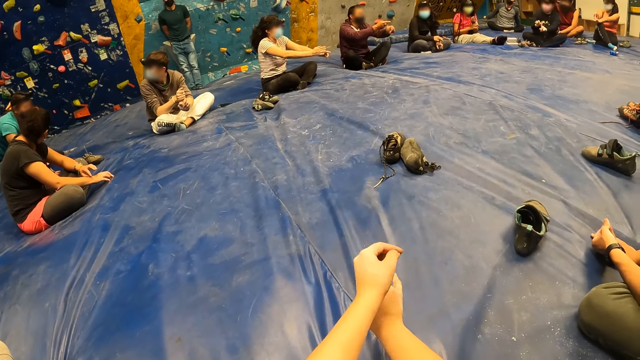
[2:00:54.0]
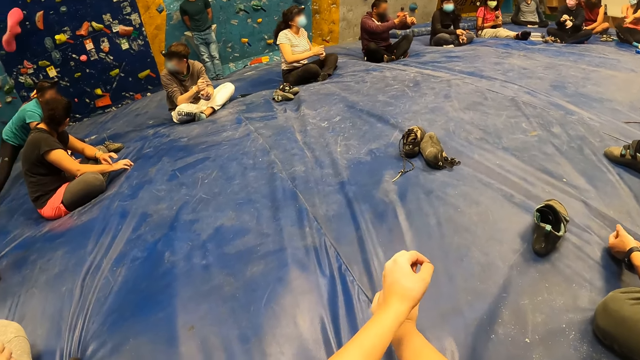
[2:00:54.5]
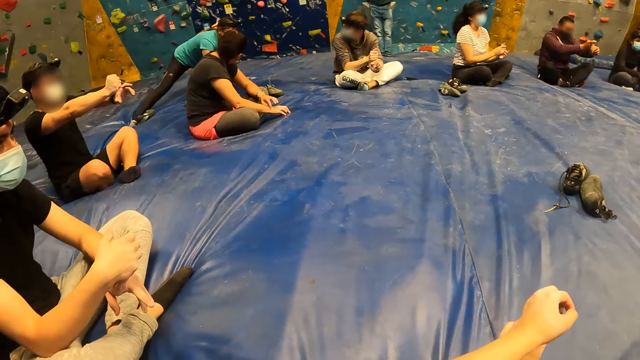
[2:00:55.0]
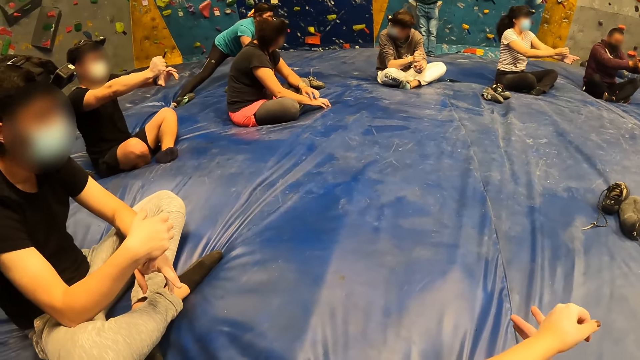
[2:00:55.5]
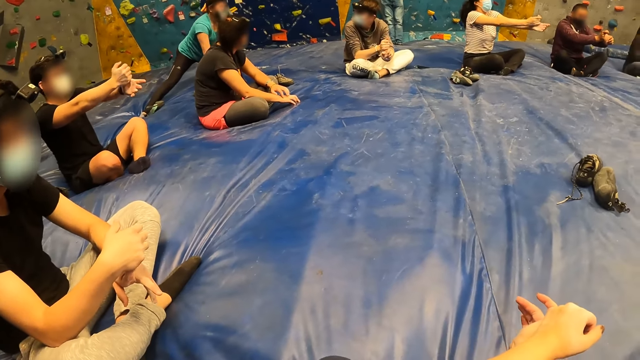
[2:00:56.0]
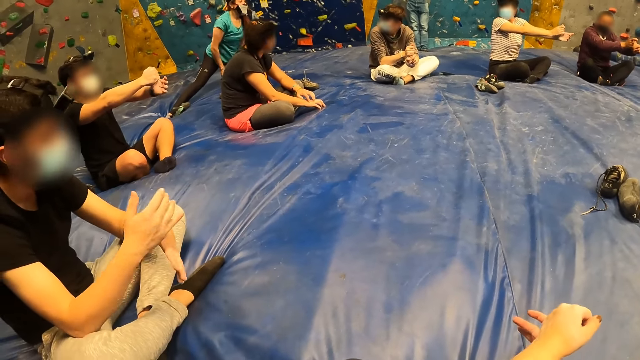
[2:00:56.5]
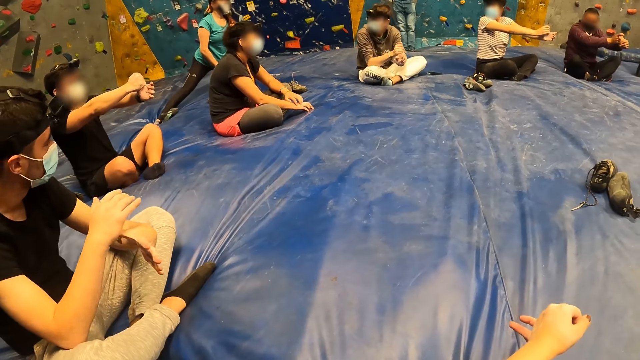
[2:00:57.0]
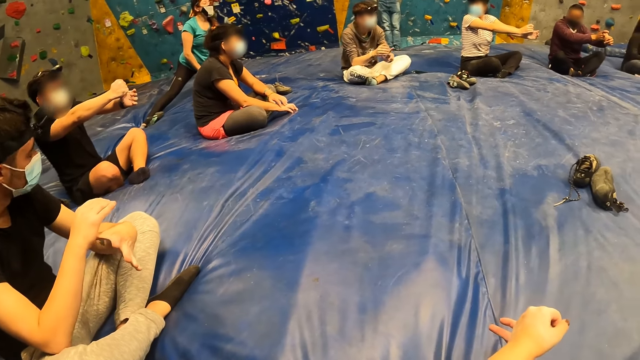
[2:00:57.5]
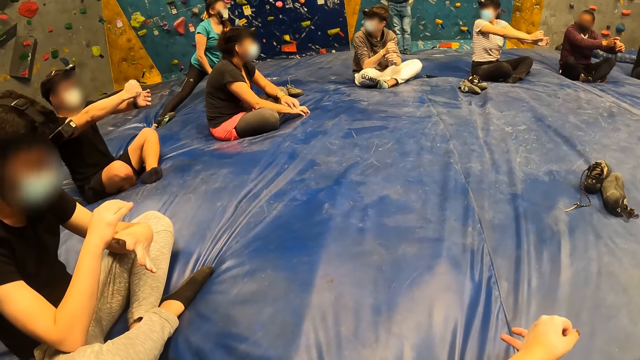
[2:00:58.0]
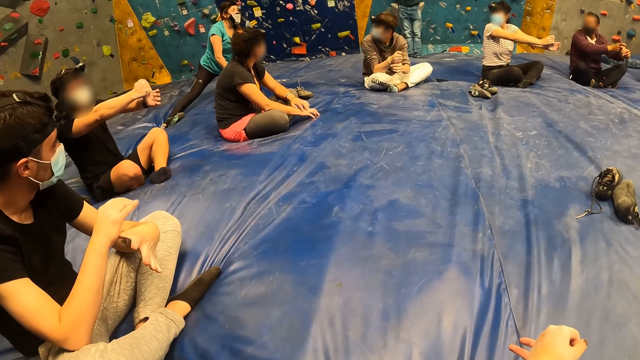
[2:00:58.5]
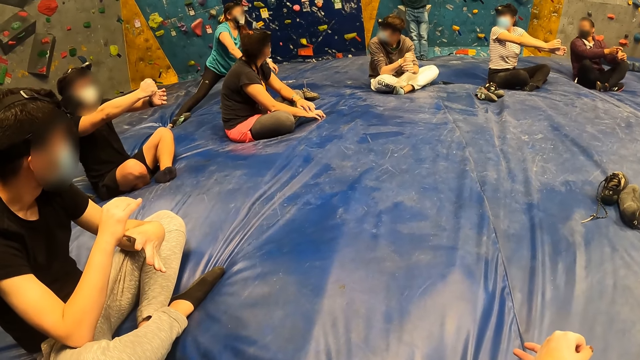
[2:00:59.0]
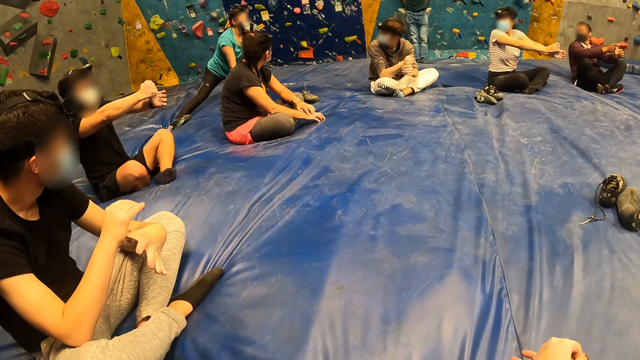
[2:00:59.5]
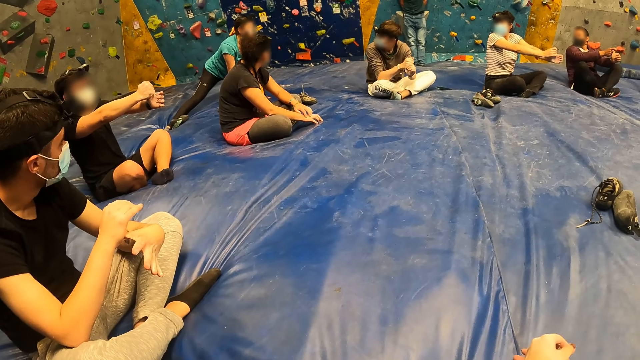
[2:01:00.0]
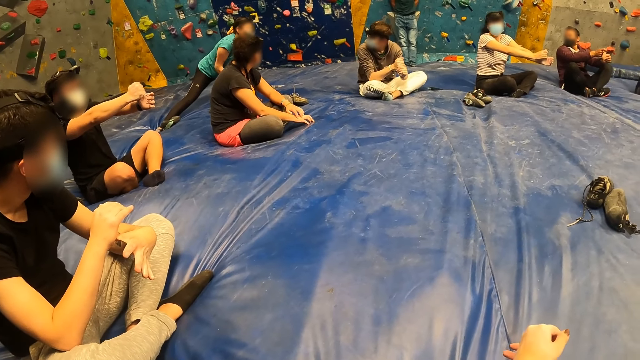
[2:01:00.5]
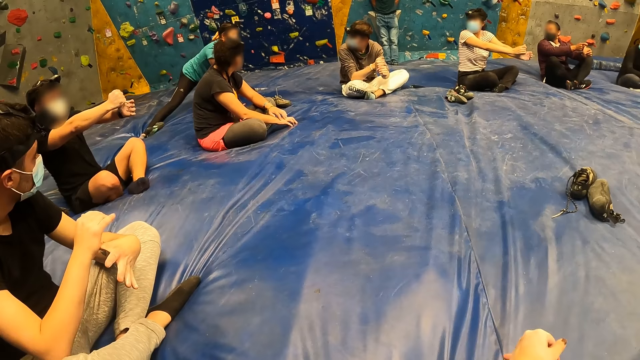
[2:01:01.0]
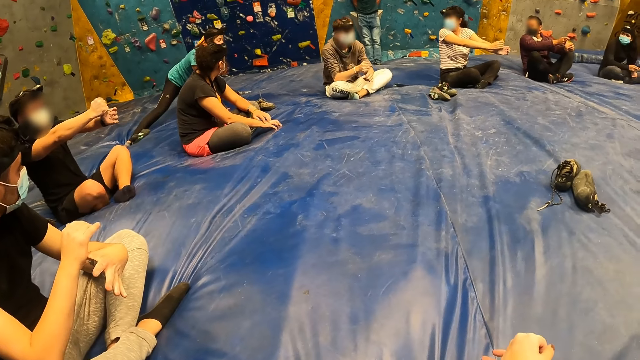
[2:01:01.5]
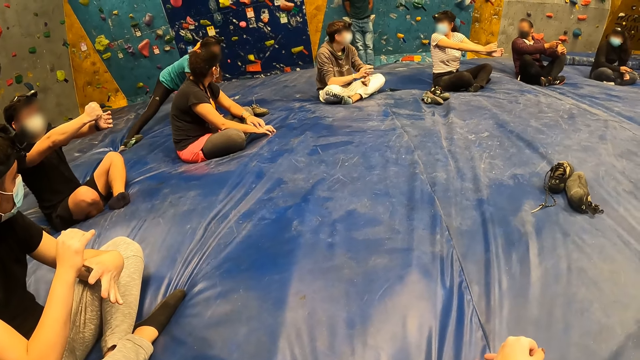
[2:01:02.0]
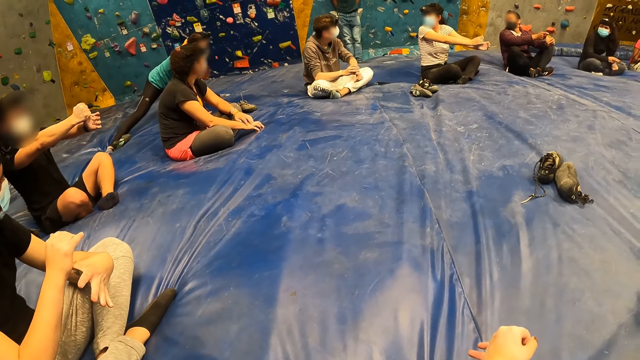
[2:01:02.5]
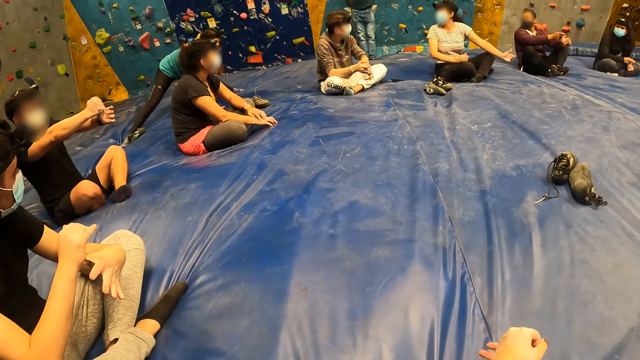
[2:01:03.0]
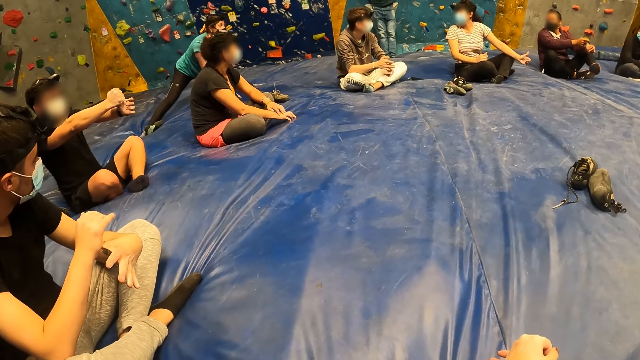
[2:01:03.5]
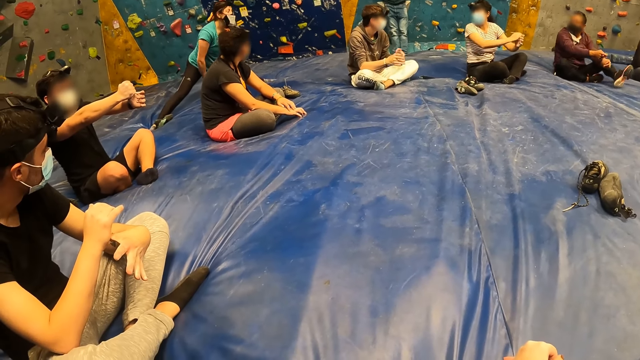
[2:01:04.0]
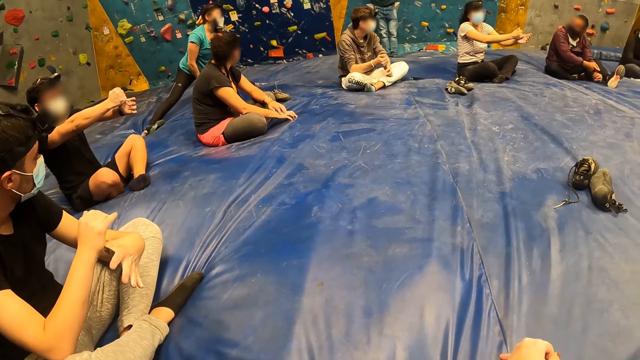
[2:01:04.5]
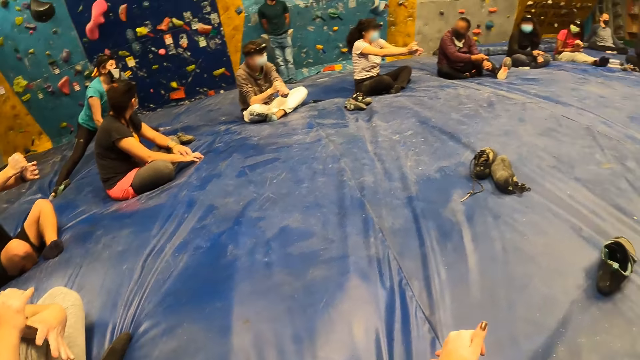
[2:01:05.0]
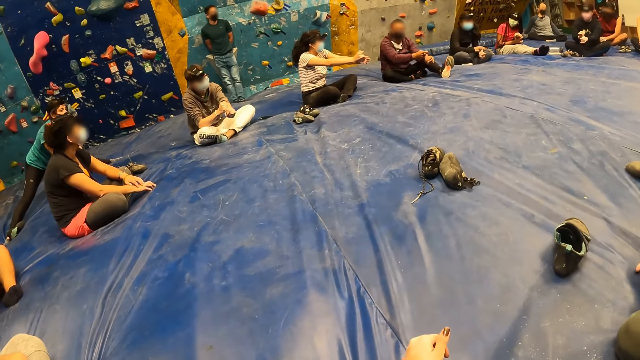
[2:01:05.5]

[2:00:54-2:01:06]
The camera wearer looks around. The instructor stretched his left leg.

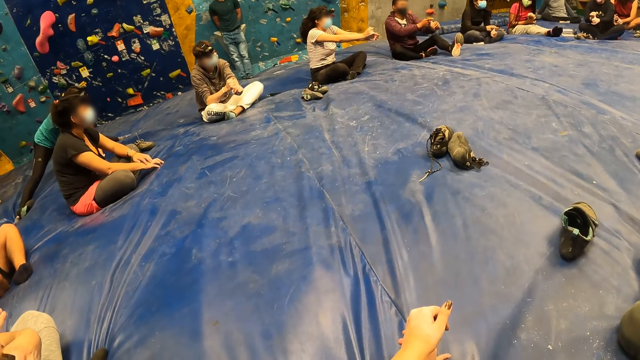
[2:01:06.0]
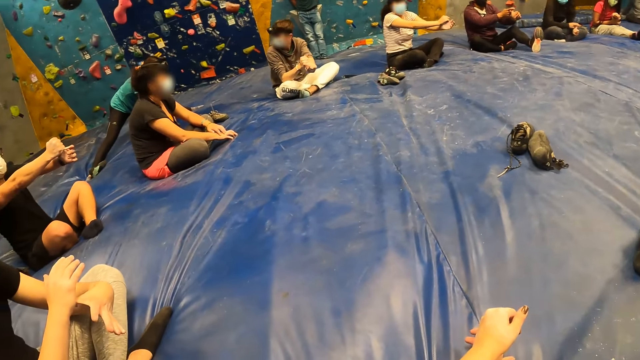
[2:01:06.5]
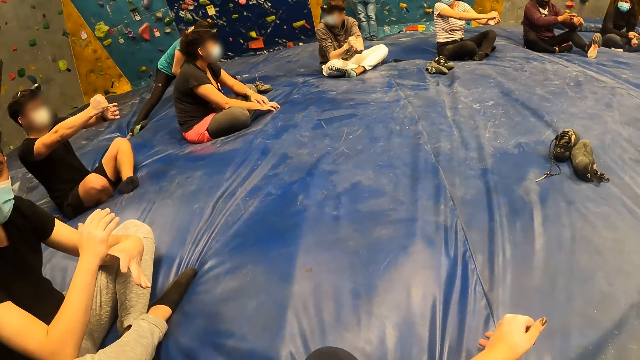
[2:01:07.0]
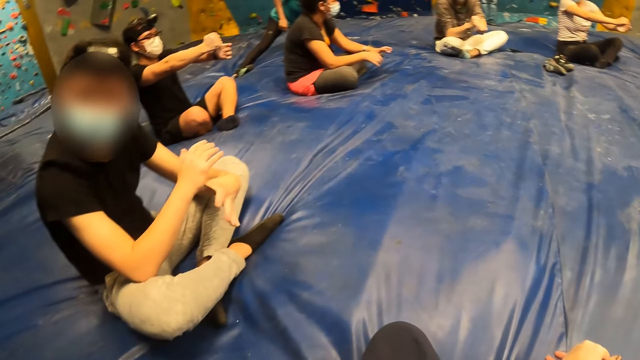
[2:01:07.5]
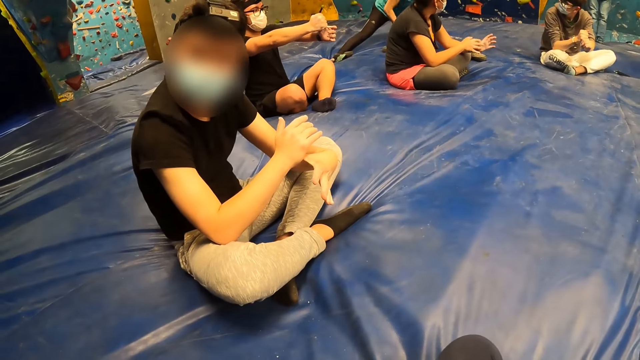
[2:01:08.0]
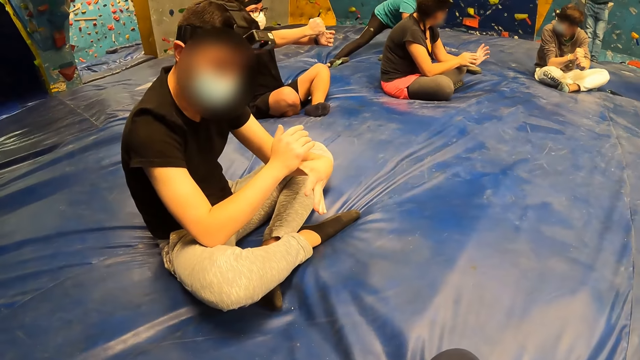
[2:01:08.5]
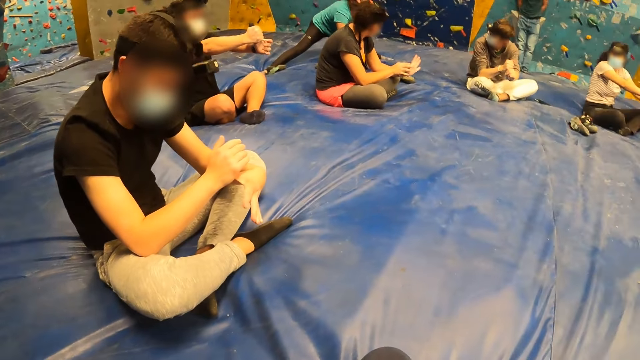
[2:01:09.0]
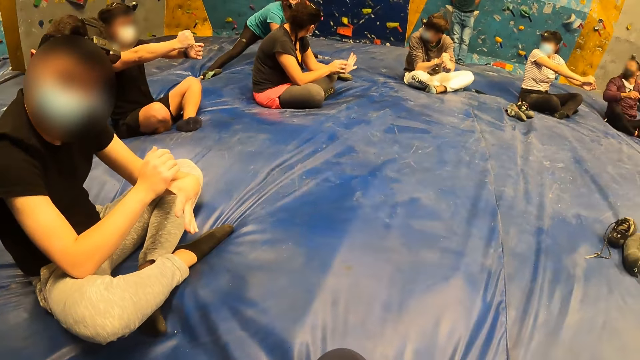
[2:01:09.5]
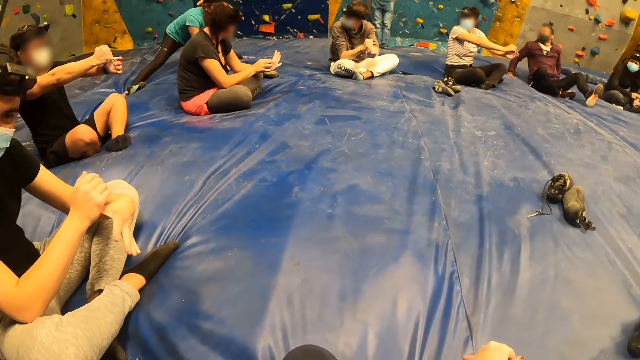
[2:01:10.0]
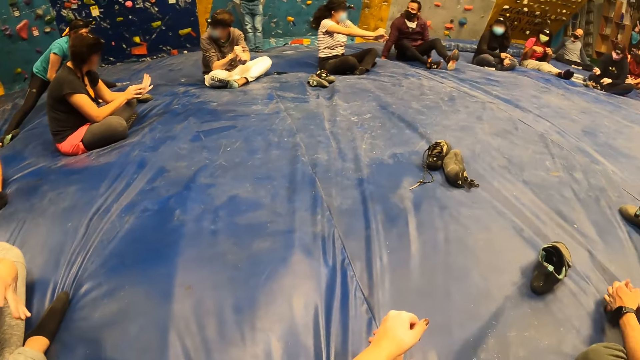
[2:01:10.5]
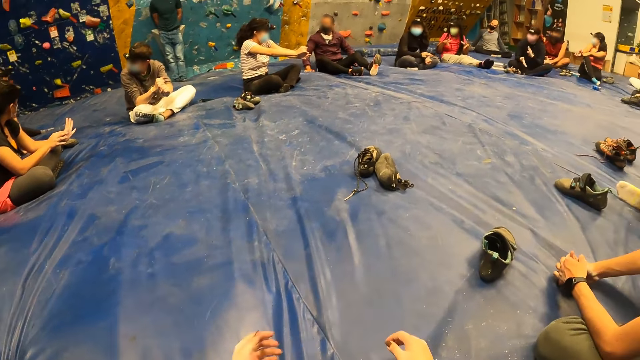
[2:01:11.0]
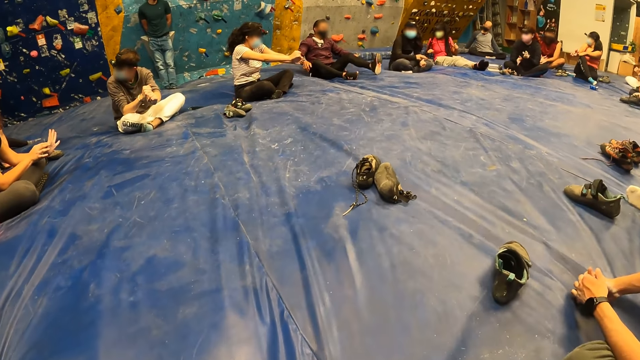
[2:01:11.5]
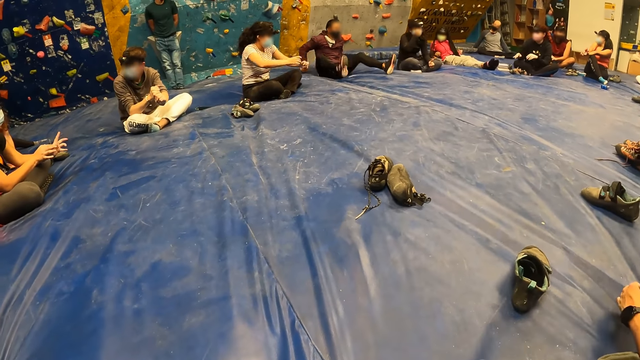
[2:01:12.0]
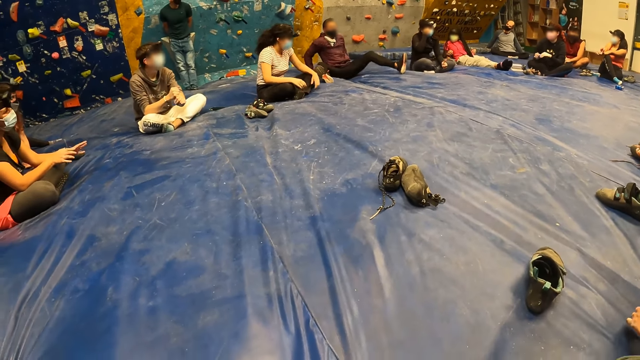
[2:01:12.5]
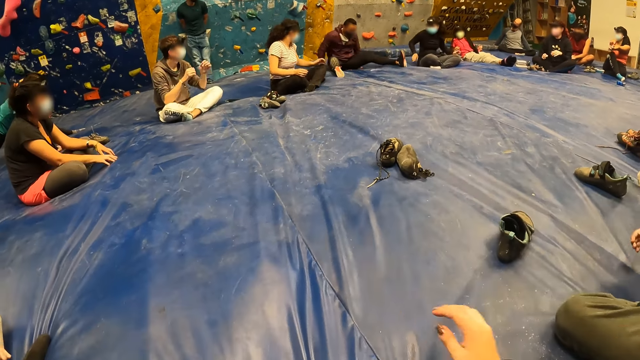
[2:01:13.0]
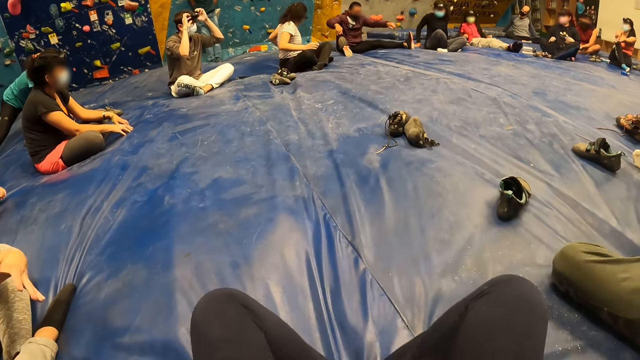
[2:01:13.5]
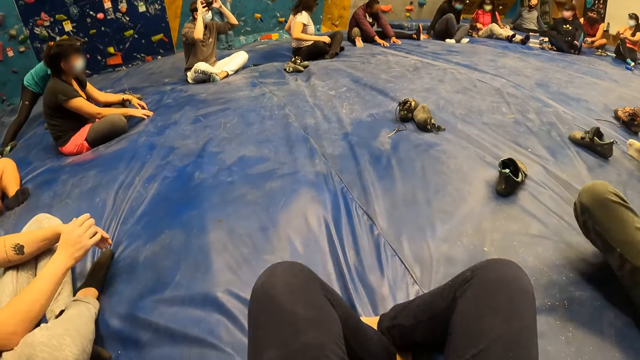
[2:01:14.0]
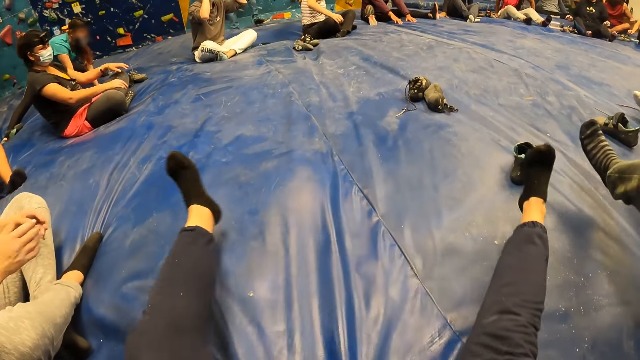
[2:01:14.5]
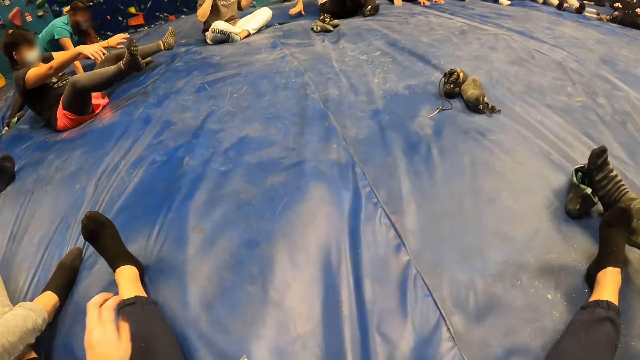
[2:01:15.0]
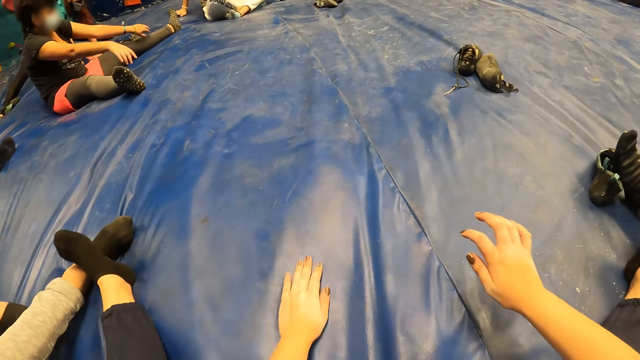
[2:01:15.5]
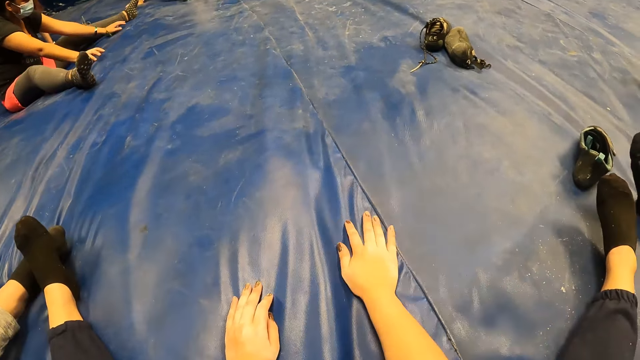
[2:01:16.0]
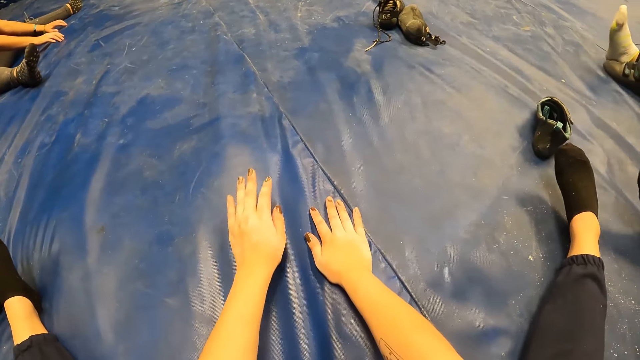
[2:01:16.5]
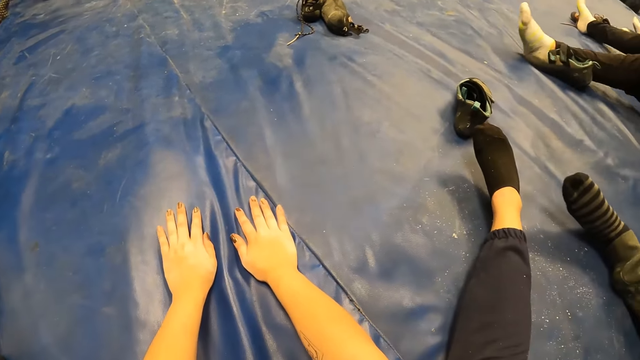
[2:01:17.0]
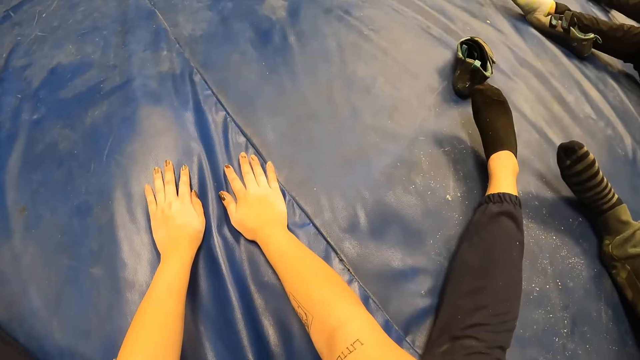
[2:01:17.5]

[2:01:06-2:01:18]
A man talks to the camera wearer. The man adjusts his position with both hands. He stretches out both legs on the floor. The camera wearer sits down. The man places both palms on the ground. The camera wearer stretches out both legs on the ground. She stretches her hands. She places both palms on the ground.
